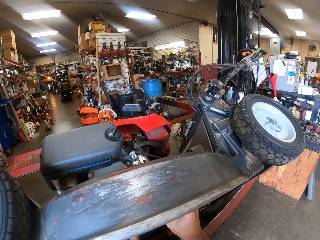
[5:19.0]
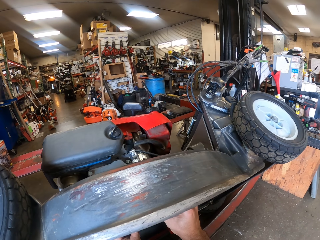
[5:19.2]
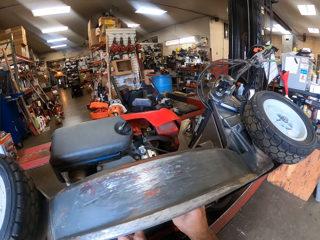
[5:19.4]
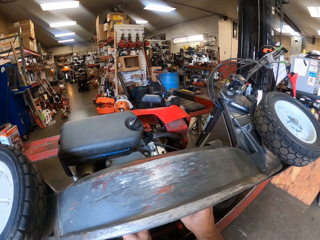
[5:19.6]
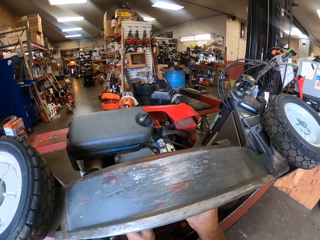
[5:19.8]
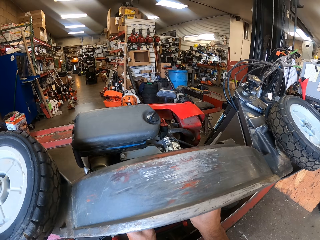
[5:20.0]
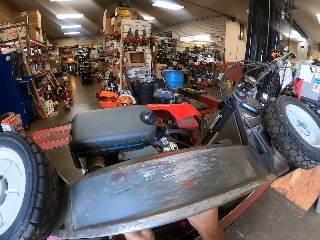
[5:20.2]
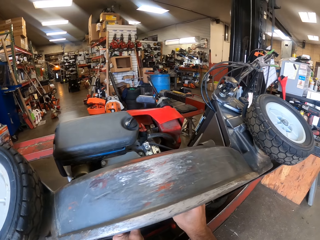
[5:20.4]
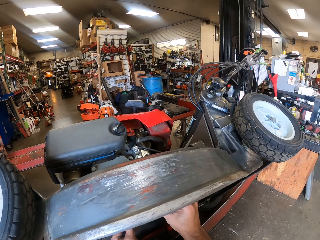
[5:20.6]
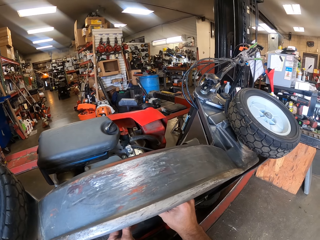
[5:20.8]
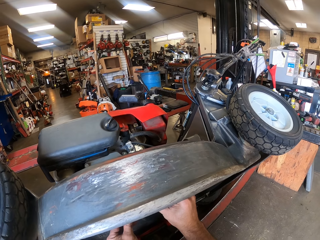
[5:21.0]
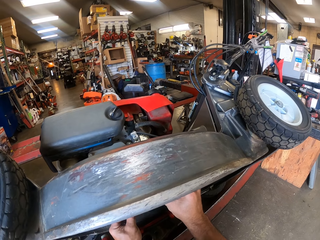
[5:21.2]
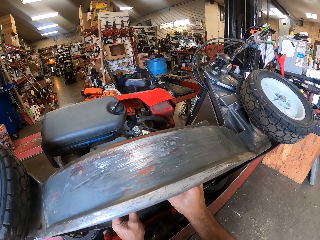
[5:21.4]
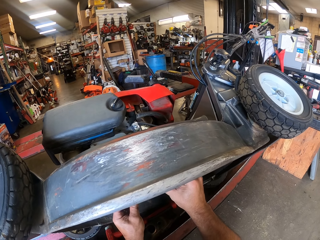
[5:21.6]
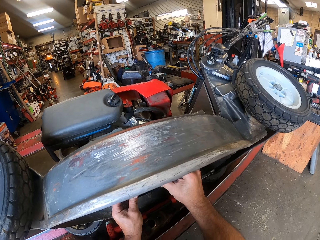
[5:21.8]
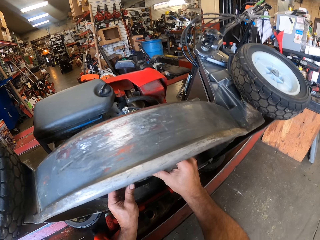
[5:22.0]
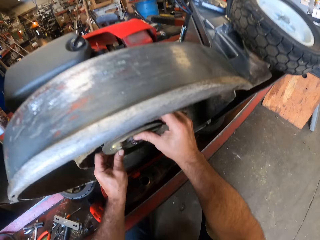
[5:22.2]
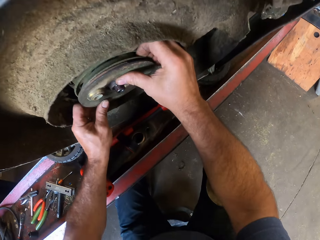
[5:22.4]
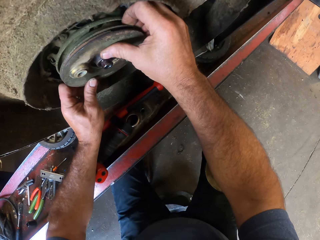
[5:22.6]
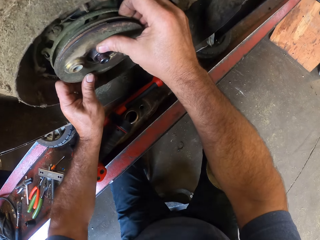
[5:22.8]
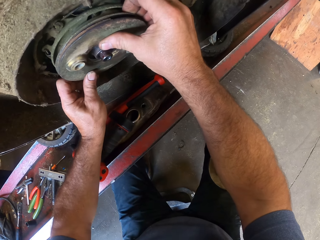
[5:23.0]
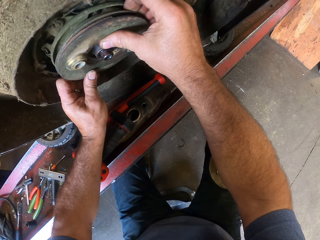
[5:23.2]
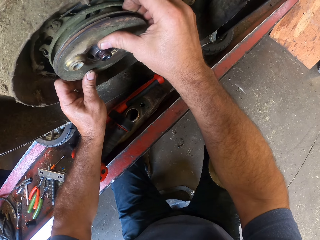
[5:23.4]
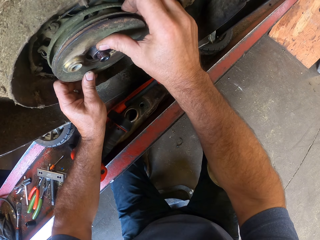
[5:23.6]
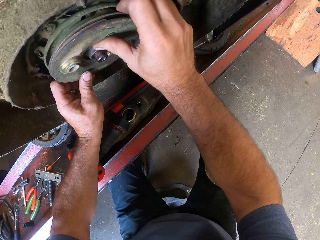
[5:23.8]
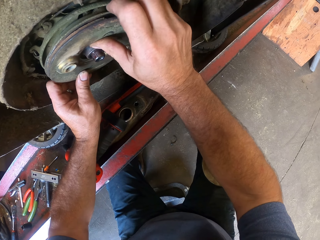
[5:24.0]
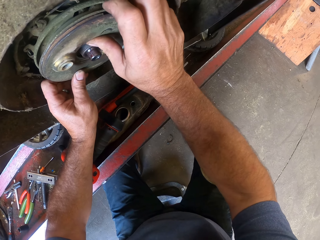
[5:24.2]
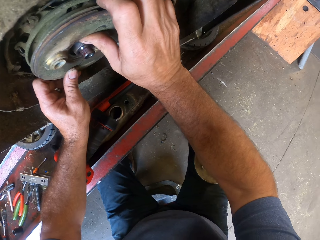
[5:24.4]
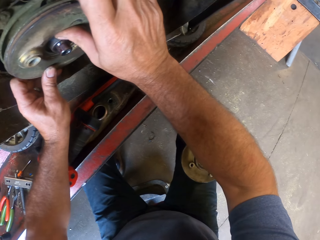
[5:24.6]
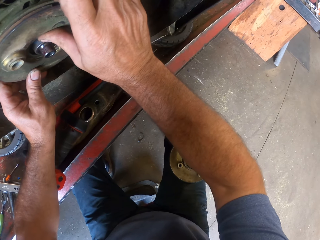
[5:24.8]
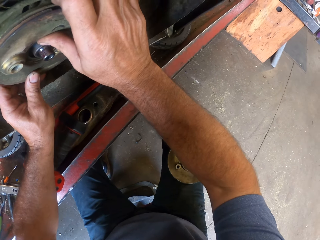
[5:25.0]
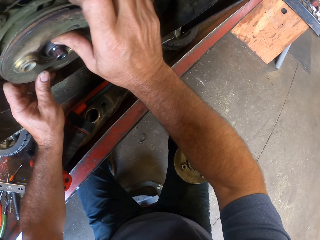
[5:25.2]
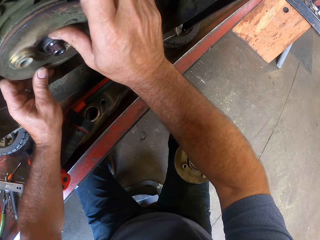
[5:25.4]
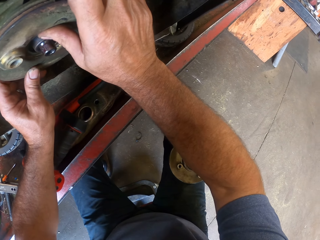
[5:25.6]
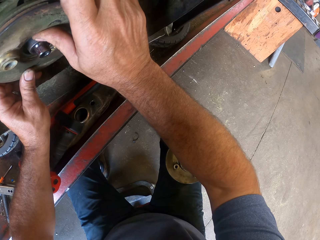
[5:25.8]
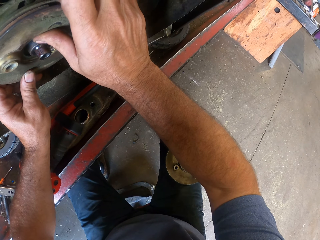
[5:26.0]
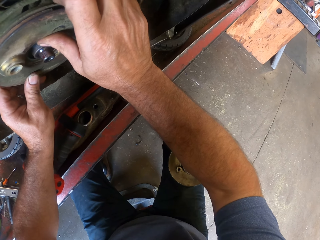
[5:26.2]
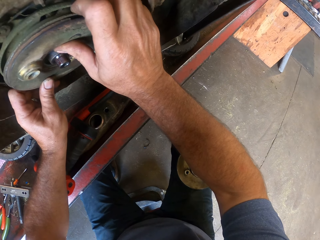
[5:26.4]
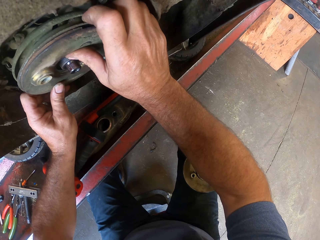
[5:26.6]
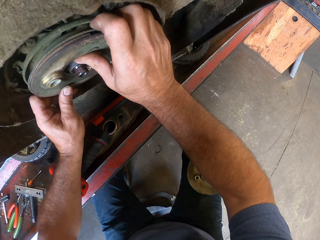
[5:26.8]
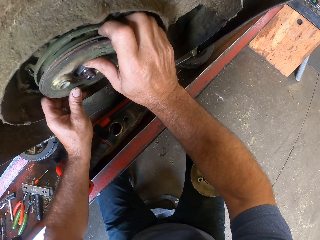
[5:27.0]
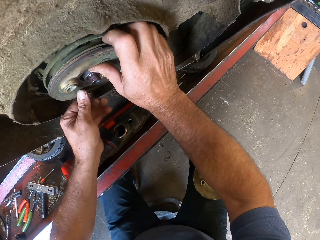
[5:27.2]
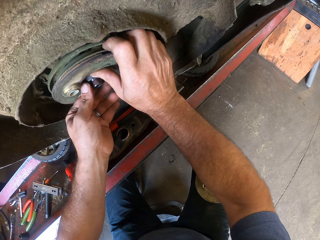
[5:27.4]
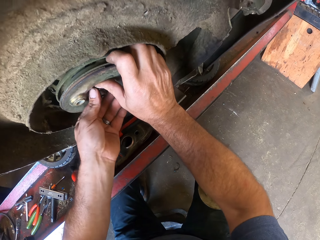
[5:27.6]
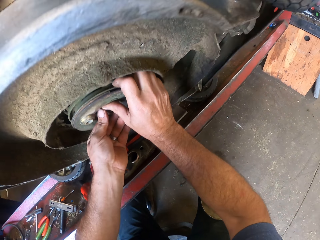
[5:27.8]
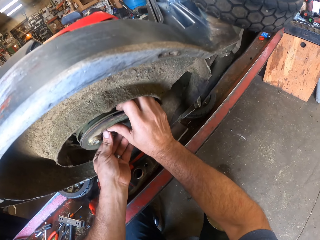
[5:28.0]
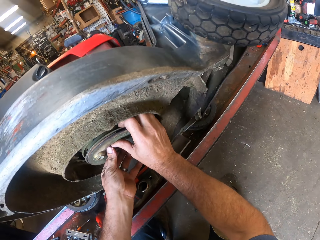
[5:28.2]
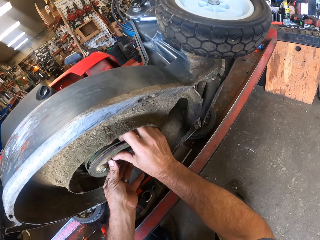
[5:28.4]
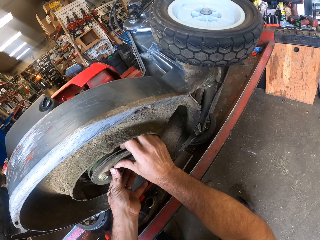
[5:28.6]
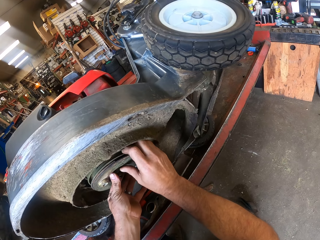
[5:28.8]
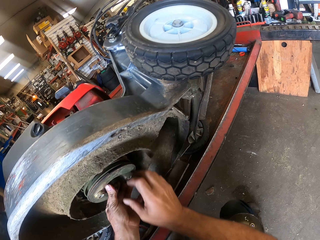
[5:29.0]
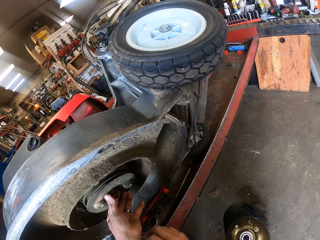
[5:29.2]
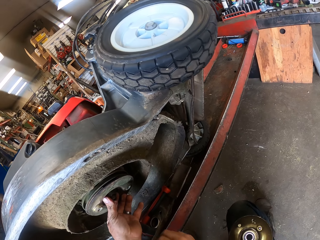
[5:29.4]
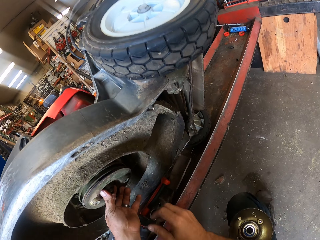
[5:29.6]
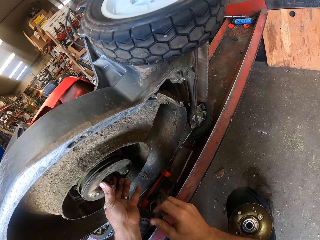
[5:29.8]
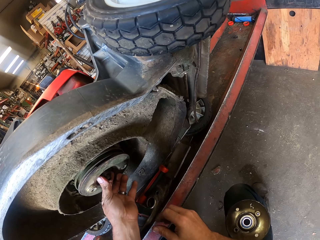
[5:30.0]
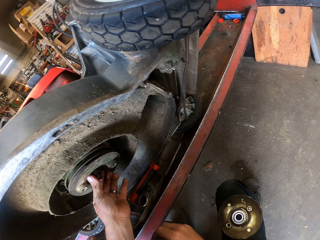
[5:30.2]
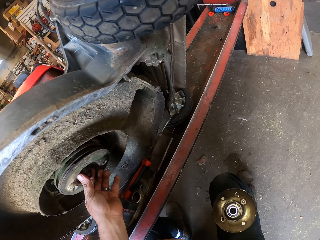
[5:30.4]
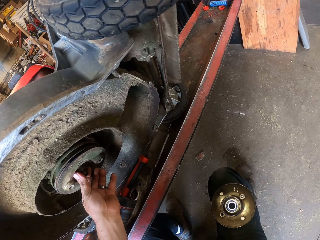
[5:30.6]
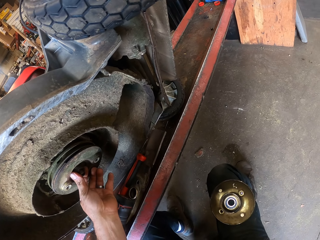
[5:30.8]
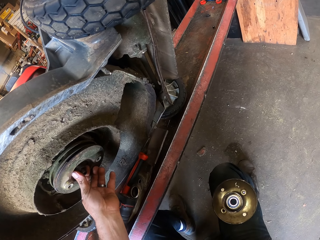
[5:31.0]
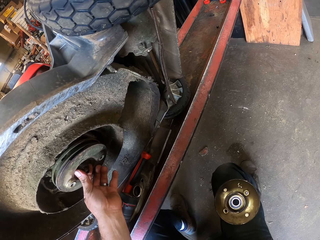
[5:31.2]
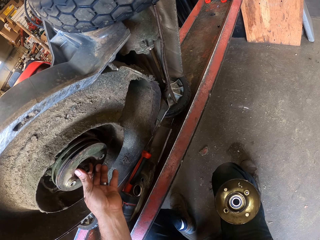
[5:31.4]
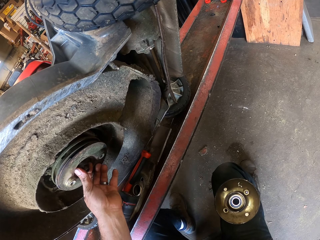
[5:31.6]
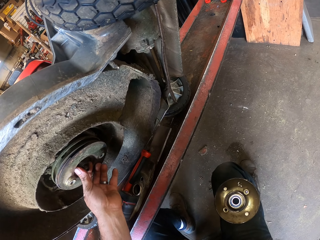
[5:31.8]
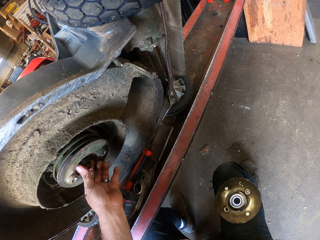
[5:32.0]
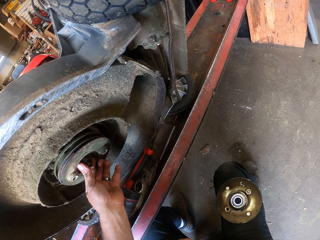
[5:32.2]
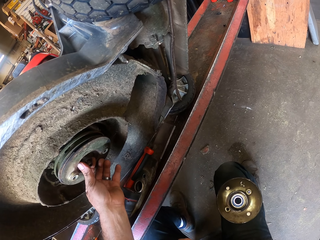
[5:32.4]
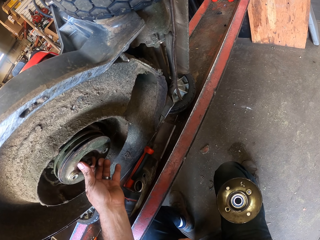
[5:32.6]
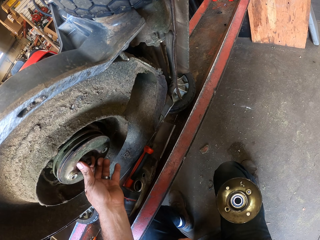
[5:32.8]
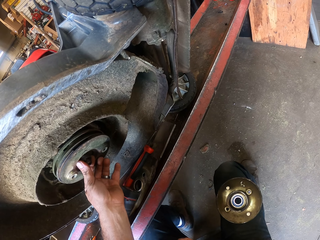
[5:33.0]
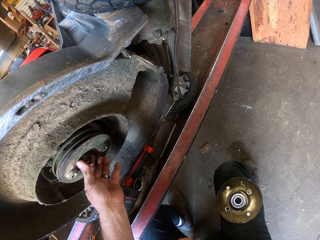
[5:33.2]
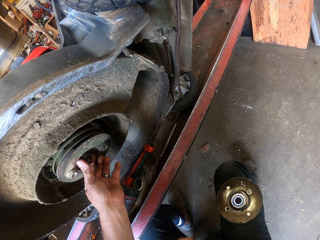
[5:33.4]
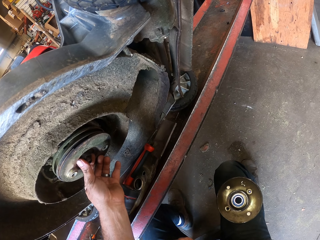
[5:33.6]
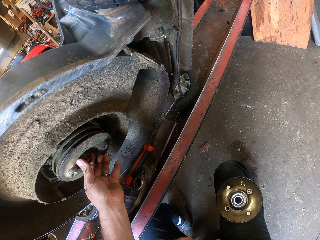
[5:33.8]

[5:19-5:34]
The camera wearer holds the rim plate.

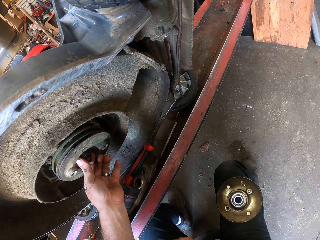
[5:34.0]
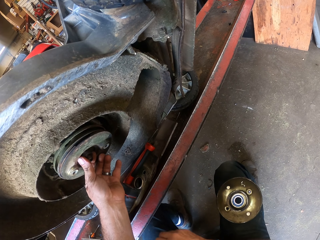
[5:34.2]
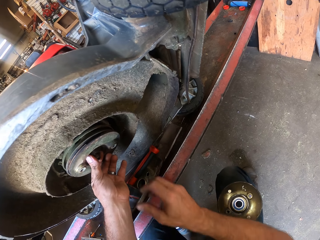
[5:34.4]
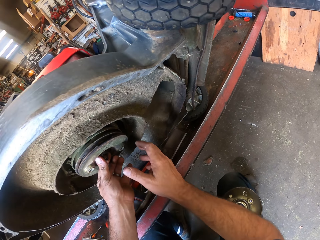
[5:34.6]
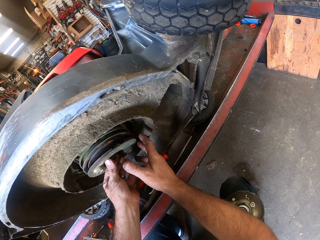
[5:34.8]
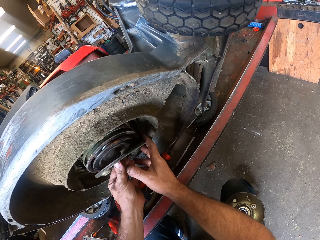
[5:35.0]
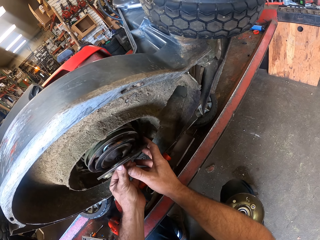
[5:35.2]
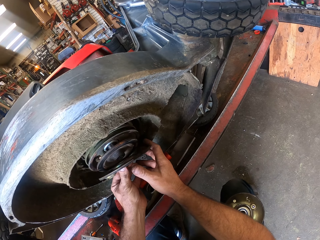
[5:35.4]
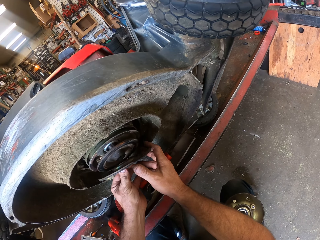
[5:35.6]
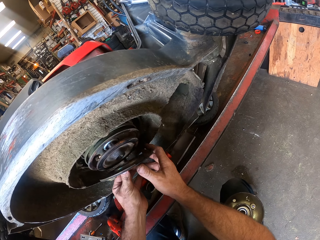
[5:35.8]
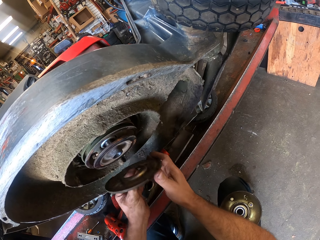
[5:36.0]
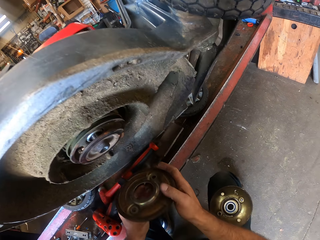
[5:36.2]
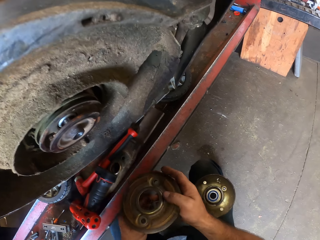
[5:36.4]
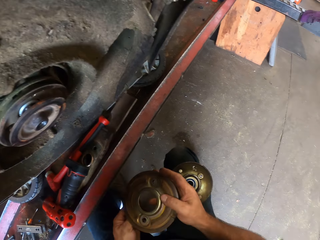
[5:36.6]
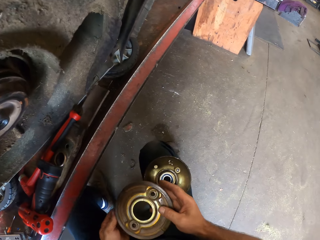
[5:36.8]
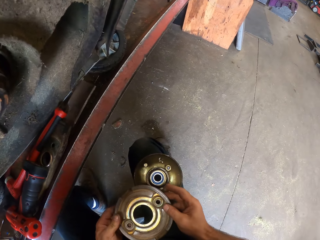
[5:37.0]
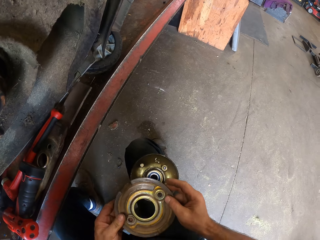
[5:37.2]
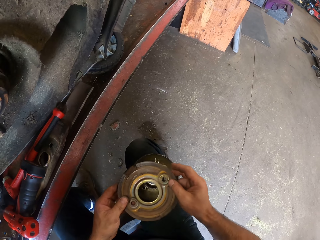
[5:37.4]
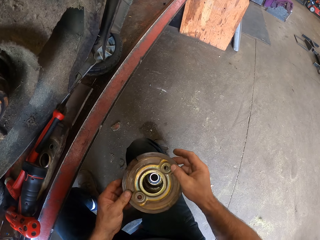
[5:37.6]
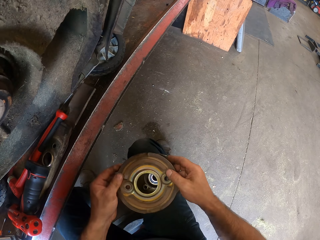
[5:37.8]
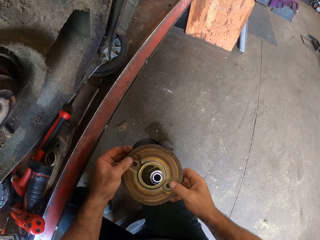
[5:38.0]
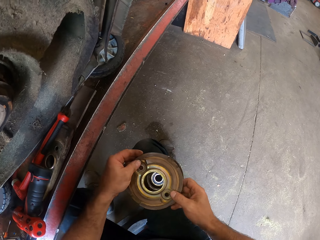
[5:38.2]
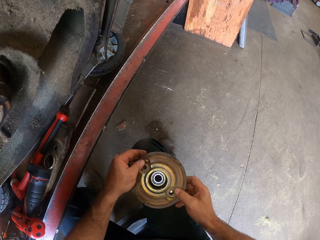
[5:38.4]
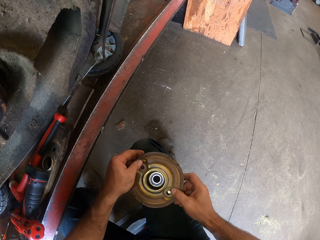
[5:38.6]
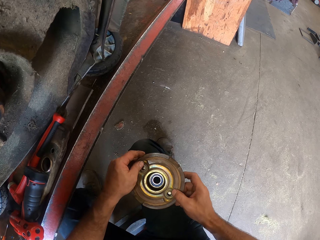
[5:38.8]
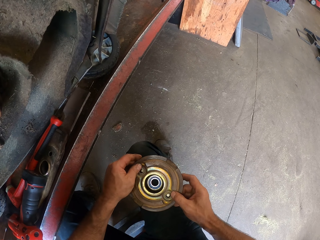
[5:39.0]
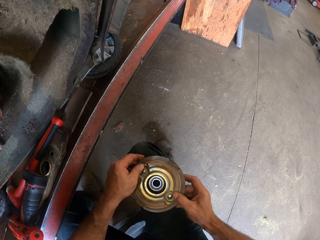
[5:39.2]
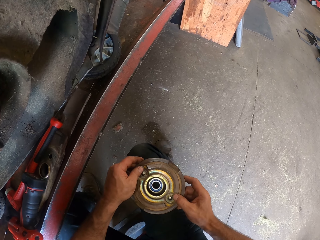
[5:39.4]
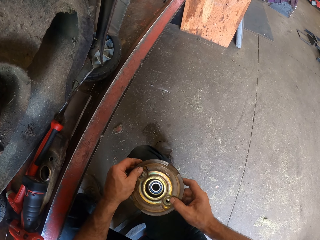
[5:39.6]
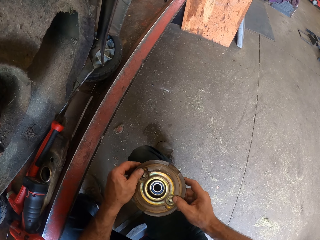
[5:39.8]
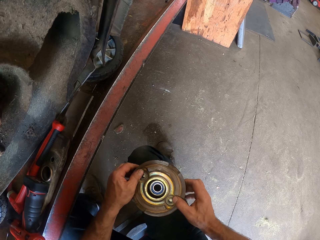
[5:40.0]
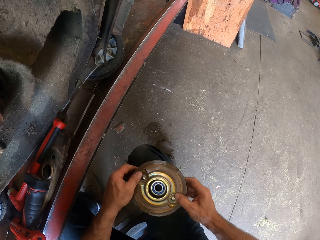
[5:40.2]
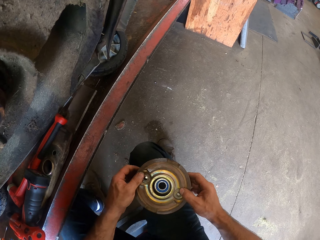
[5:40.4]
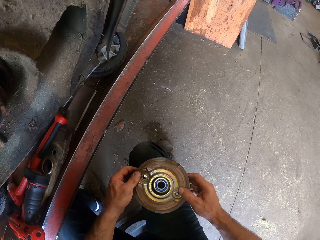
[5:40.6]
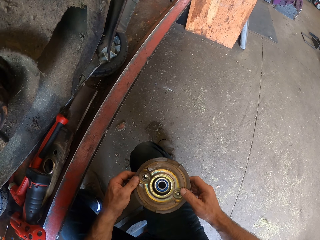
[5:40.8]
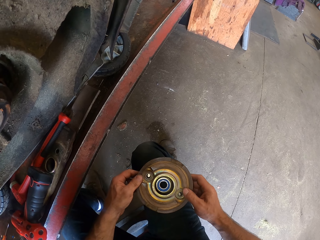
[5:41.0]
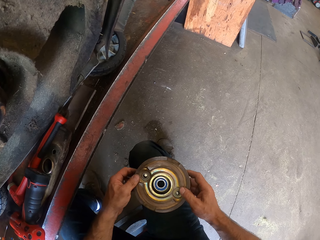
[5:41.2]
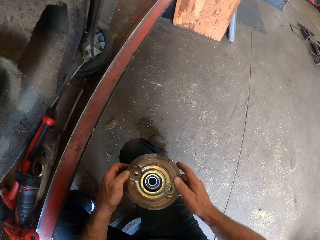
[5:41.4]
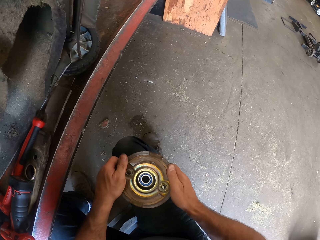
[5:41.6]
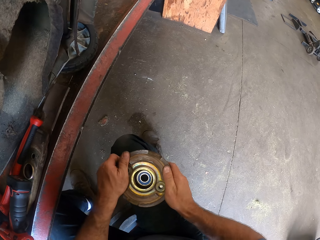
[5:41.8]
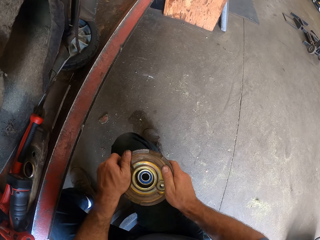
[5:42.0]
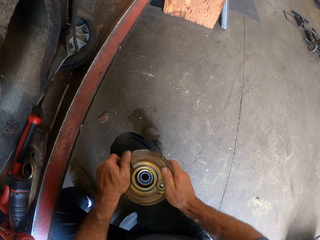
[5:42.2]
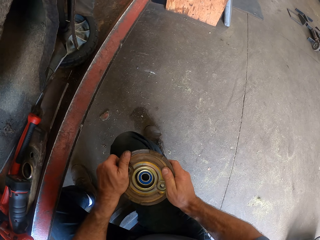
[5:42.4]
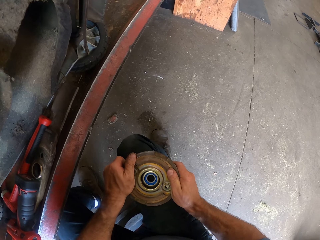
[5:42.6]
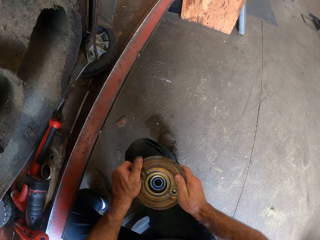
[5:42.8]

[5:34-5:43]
The camera wearer arranges the mechanical parts with his hands. He removes the rim on the wheel plate and joins the rims.
